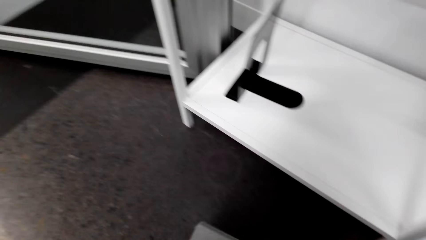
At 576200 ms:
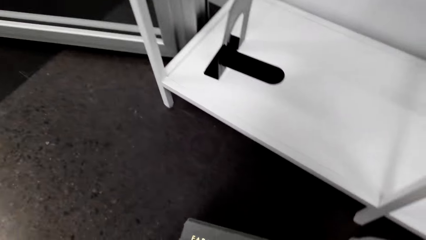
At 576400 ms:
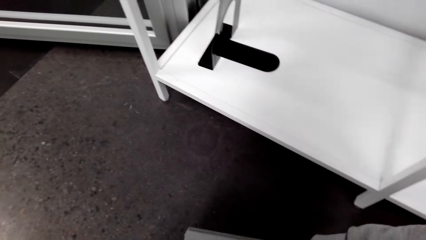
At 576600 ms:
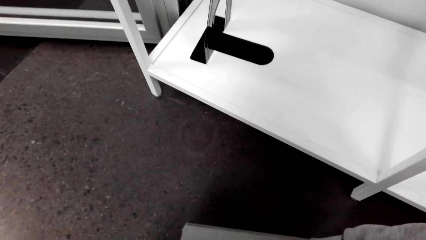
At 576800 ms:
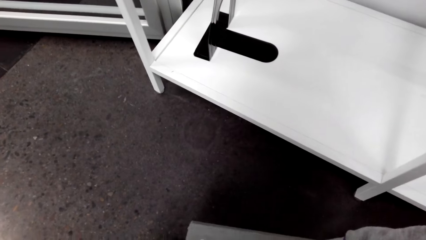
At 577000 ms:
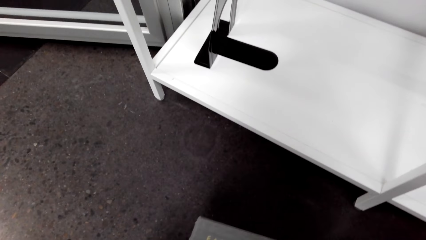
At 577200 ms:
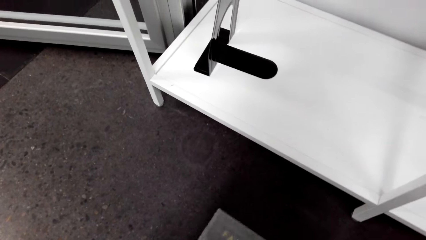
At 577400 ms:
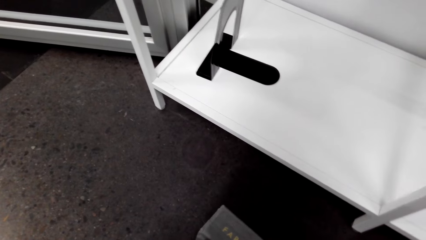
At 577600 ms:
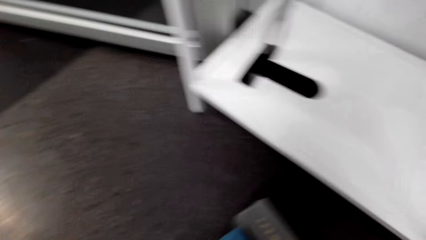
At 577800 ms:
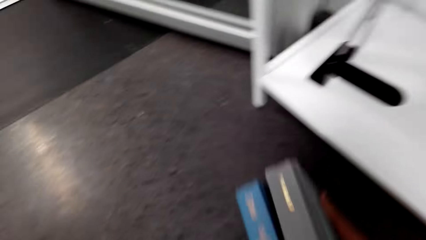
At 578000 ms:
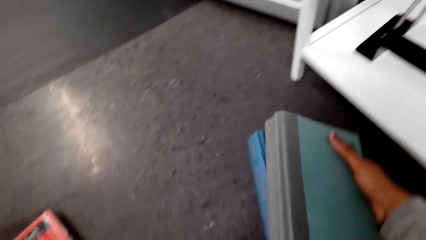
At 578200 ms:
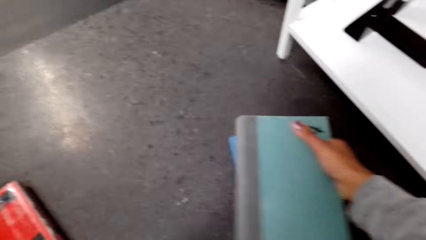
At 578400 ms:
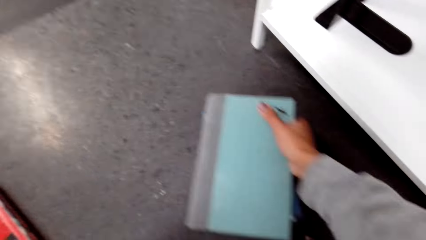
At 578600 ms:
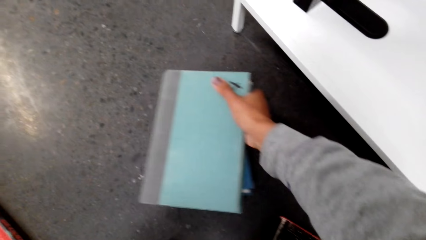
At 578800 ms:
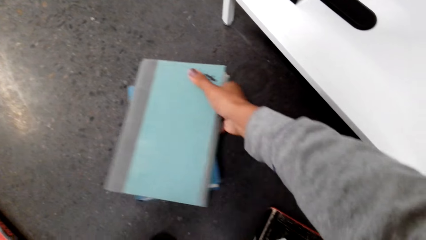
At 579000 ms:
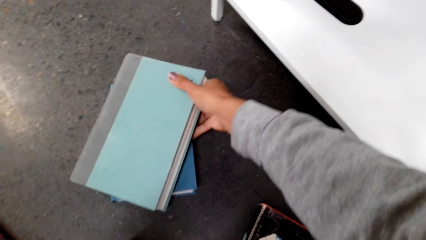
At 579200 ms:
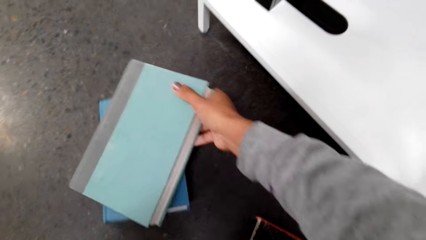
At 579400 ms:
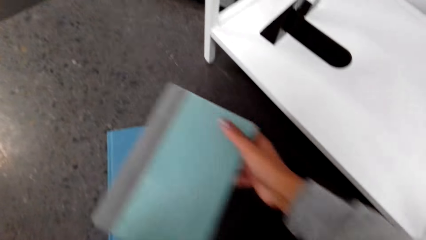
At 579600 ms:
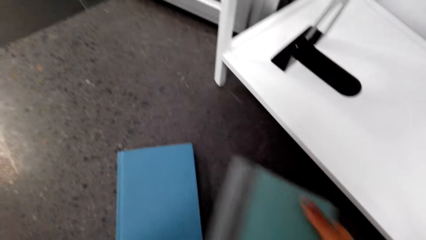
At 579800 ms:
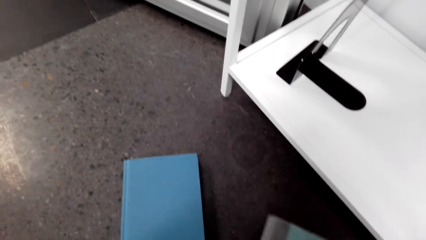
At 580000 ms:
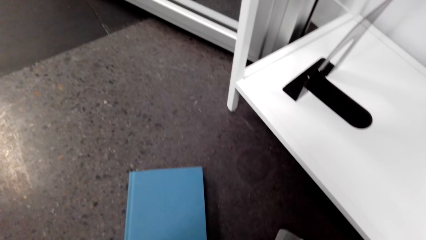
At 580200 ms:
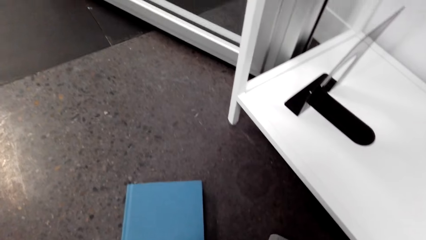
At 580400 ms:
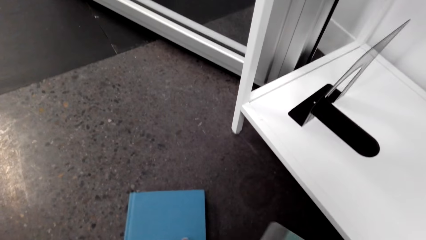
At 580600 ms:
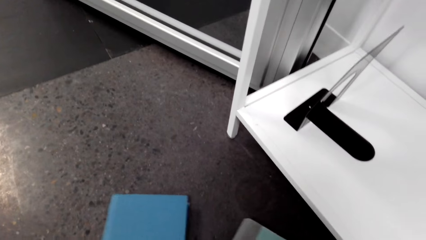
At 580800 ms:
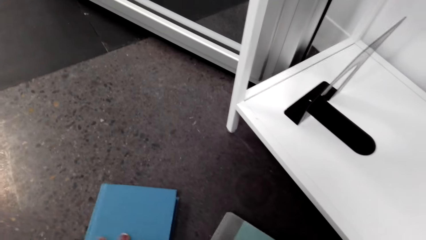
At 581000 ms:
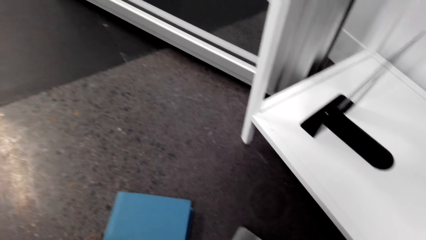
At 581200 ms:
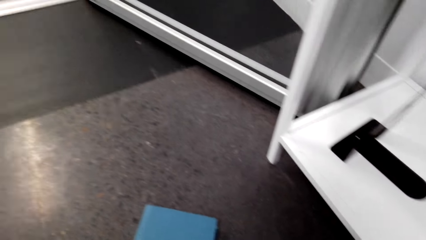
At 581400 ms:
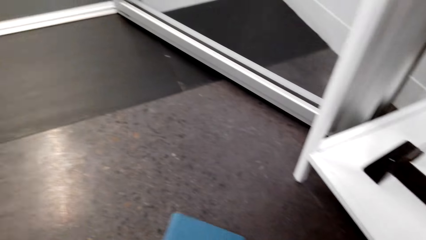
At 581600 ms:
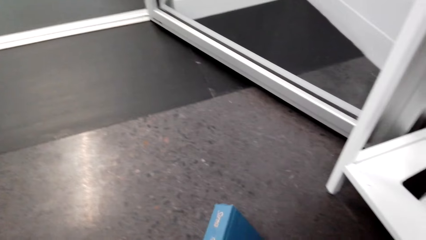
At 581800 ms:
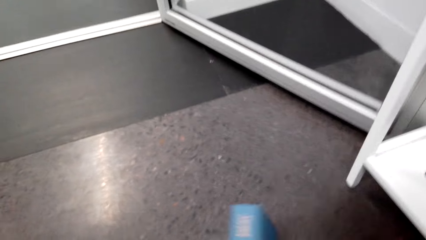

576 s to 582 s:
The camera wearer lifts the books. They place the books on the floor.

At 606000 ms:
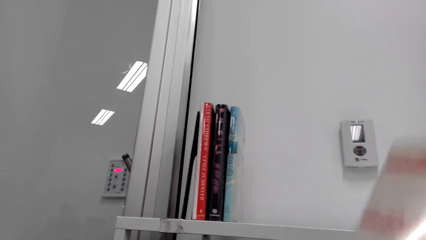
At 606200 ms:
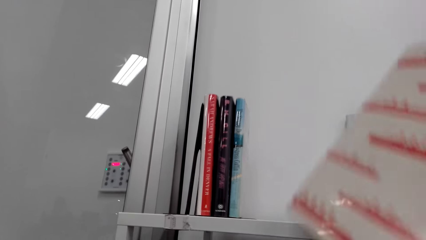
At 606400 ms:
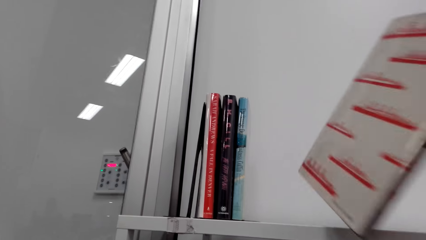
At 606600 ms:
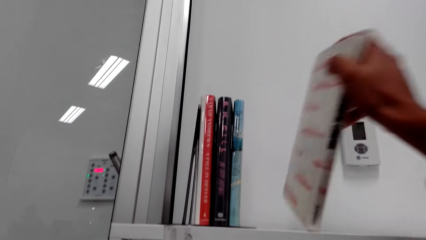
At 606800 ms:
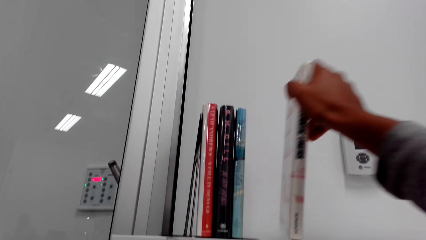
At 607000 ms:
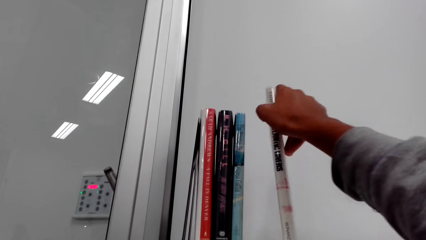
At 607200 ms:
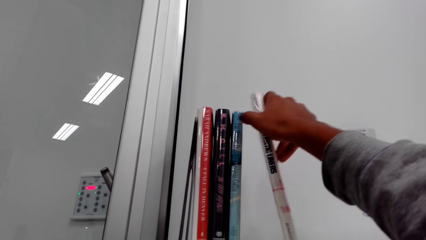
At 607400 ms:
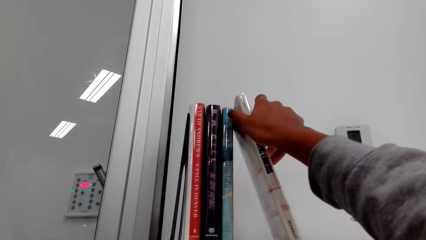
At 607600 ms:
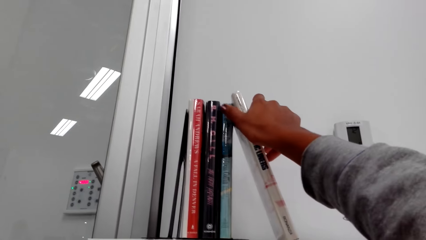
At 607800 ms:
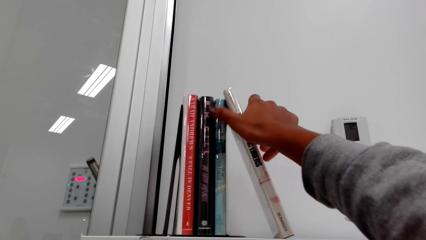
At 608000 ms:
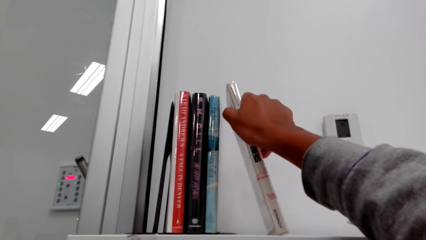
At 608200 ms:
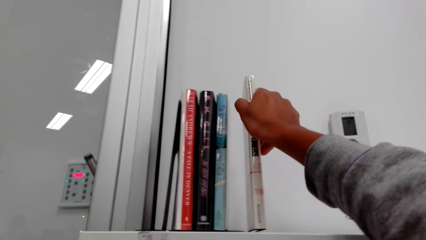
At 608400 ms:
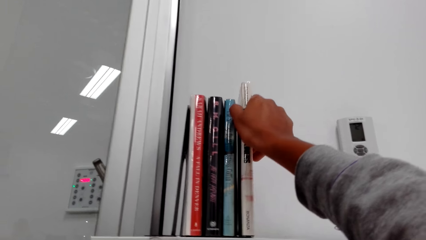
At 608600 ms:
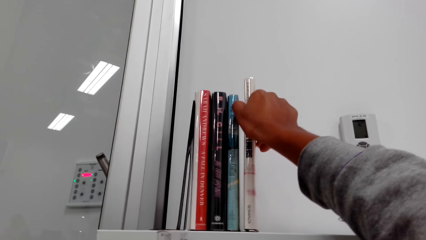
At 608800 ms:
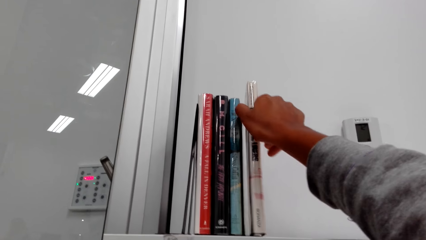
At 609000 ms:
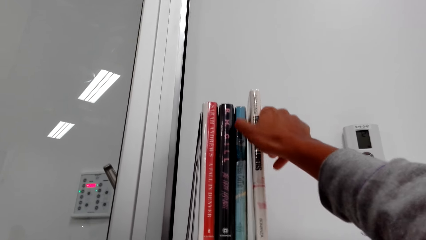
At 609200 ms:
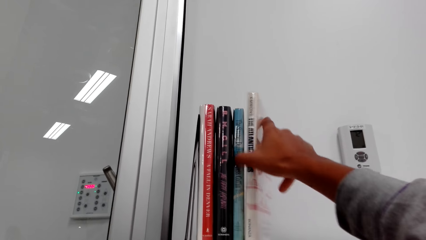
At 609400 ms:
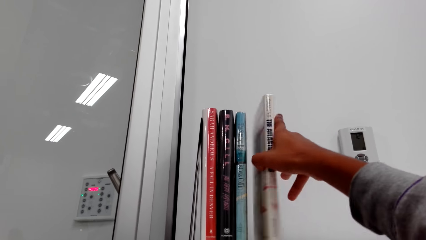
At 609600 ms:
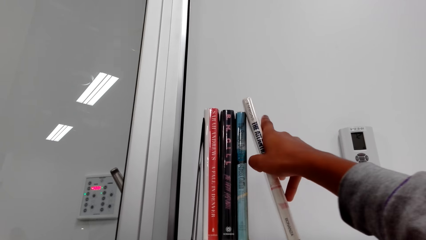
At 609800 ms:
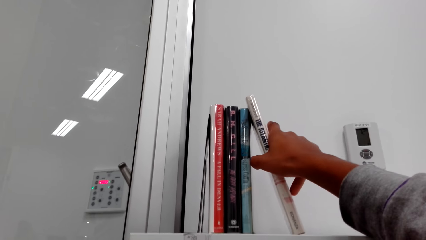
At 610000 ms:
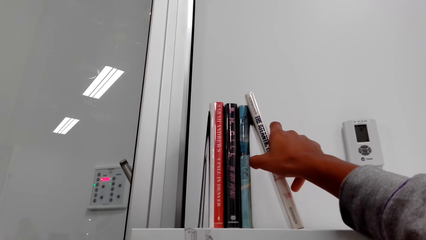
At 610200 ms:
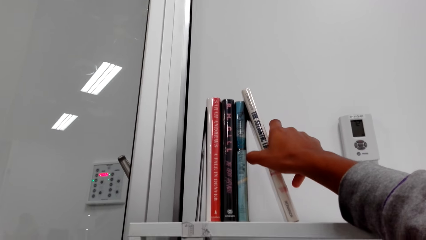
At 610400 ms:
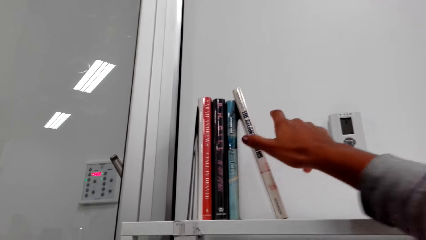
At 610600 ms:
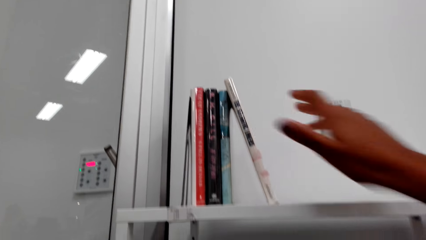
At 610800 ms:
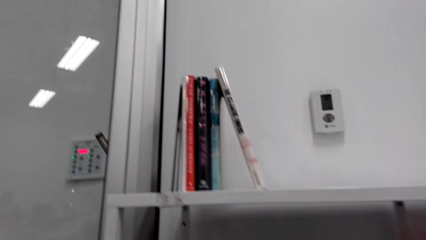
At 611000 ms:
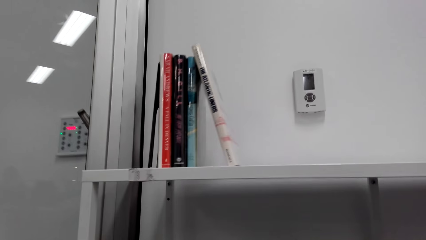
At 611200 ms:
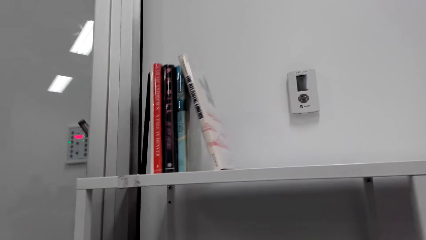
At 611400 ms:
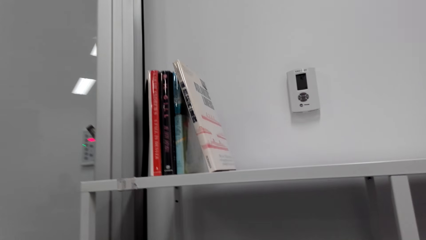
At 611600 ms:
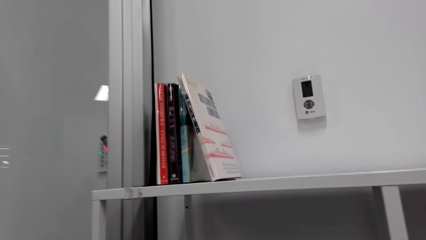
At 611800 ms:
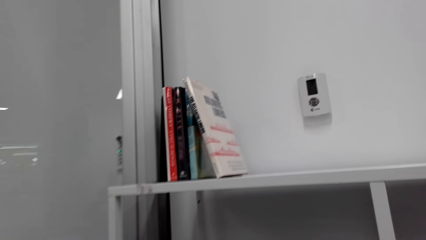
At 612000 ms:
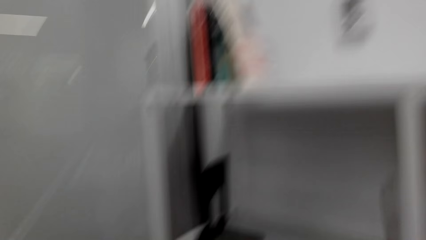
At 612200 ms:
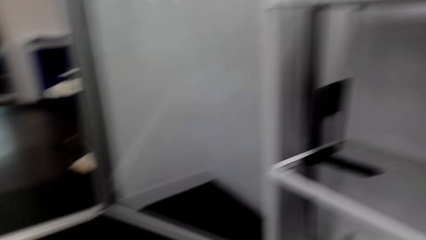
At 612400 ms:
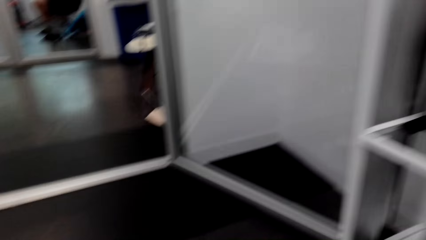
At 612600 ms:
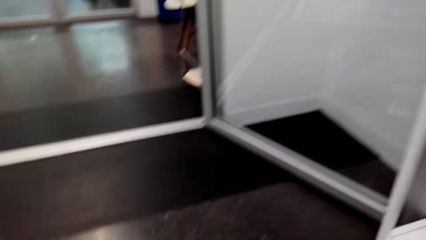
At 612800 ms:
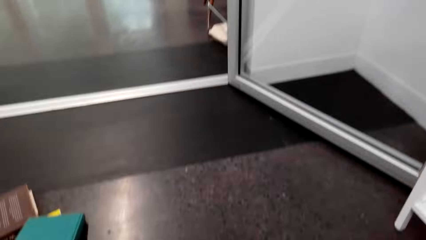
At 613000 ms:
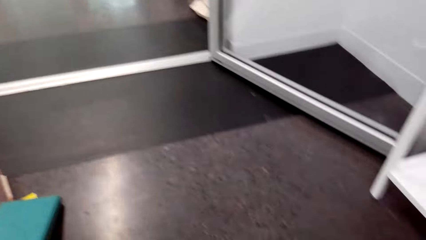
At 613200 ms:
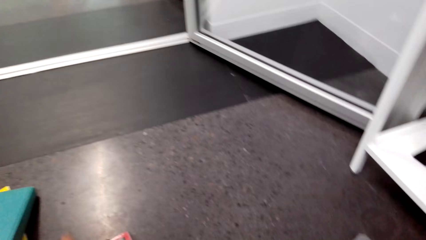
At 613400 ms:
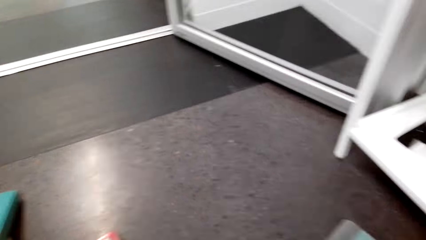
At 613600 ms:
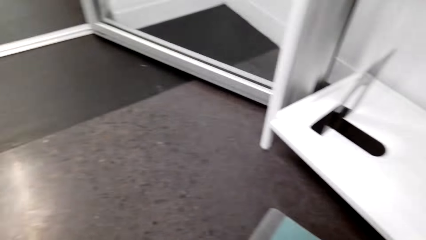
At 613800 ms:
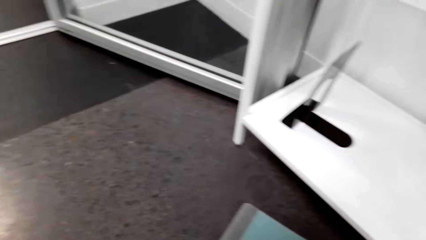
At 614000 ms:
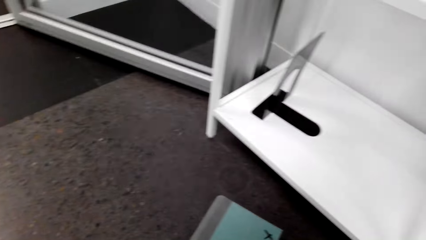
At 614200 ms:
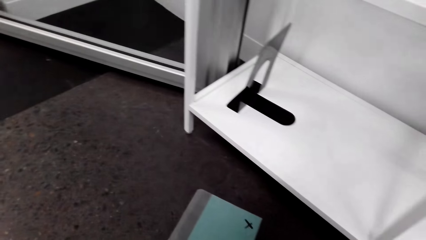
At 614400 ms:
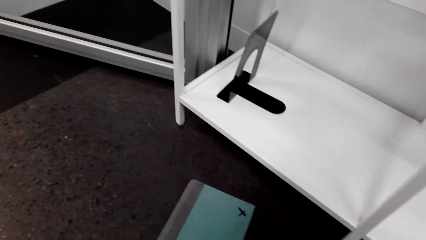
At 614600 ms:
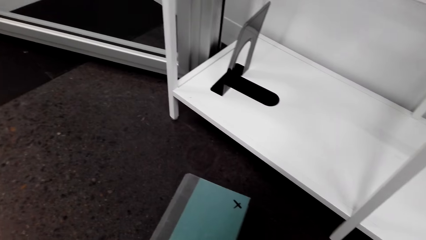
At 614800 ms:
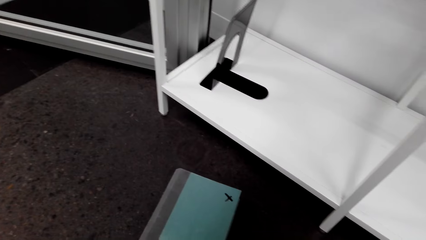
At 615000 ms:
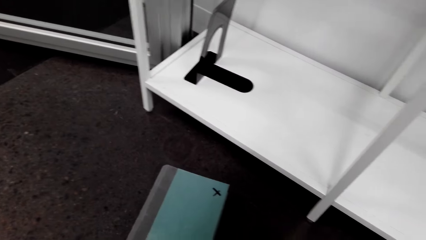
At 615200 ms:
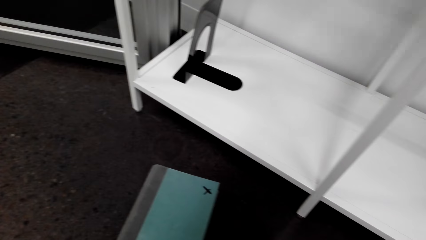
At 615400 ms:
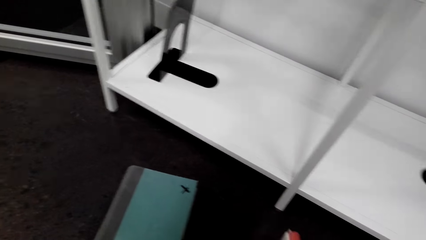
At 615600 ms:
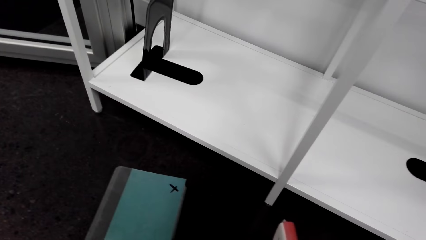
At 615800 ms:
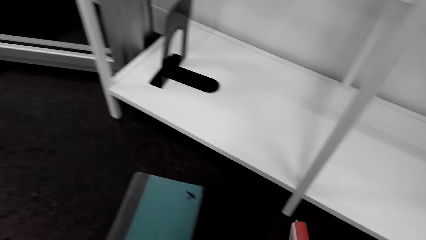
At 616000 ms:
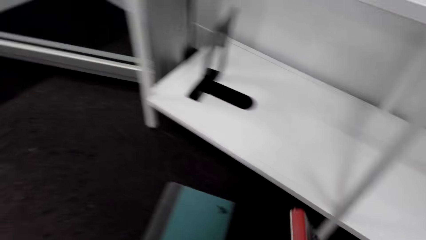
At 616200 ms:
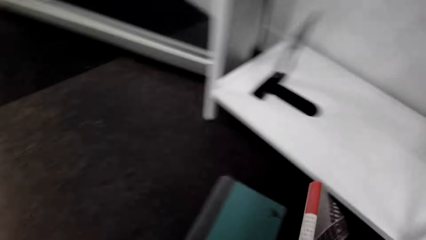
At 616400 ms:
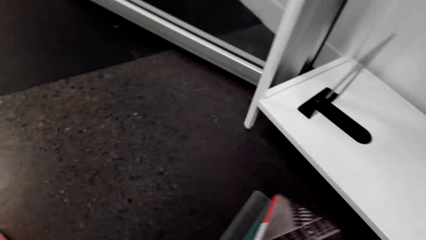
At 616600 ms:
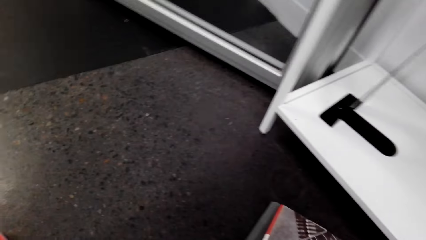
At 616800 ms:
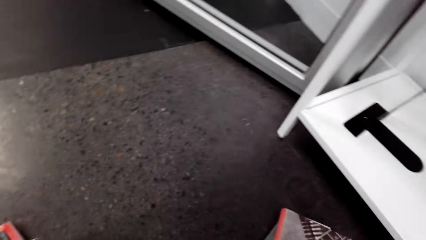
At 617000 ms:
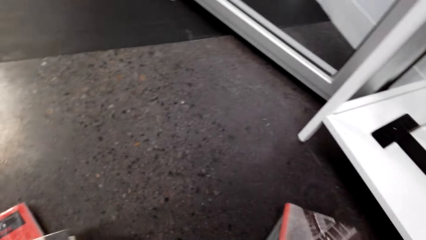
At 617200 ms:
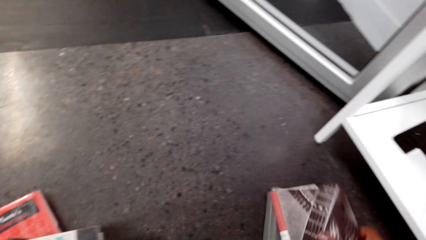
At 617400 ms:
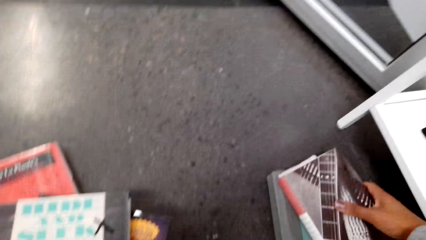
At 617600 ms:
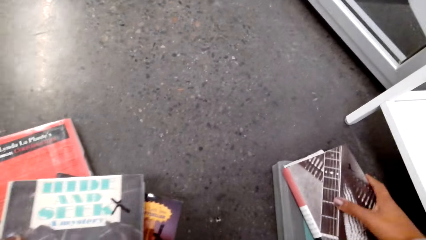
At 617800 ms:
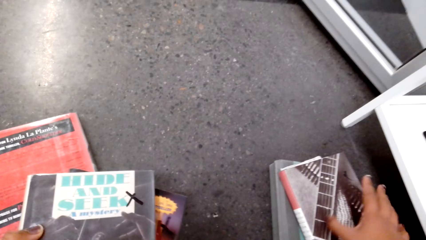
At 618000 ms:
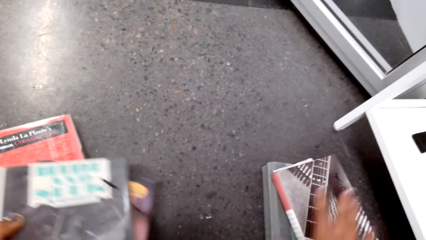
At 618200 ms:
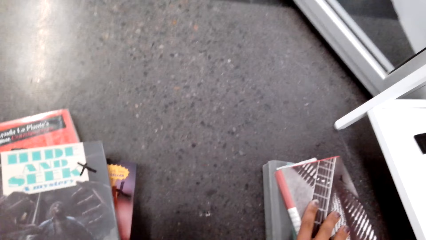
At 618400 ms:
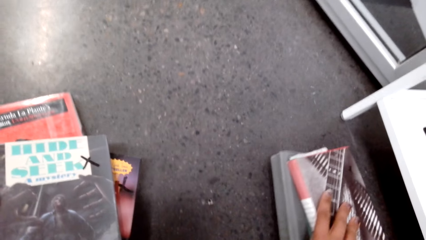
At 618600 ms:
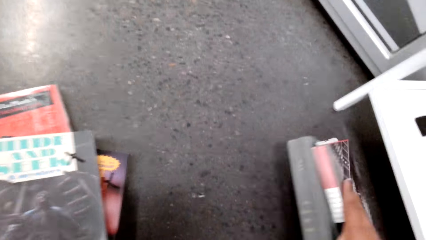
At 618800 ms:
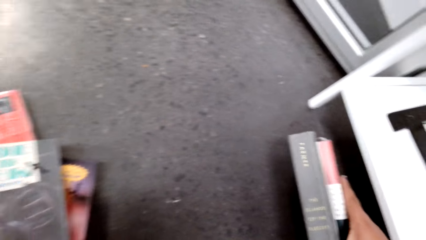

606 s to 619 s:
The camera wearer puts books on the shelf. They pick the books from the floor. They move the books on the floor.
